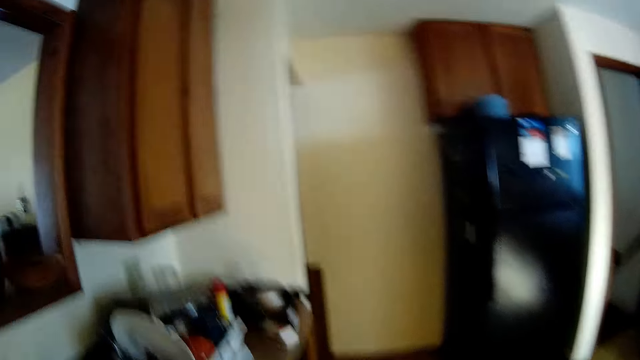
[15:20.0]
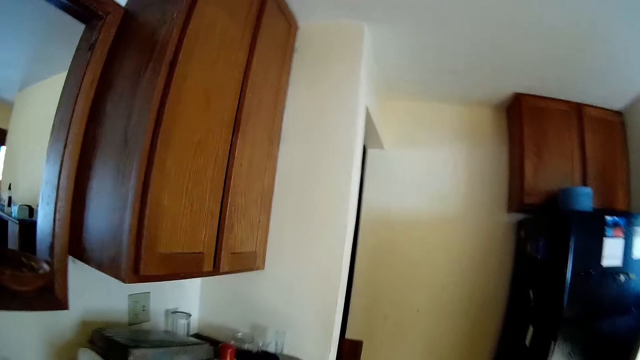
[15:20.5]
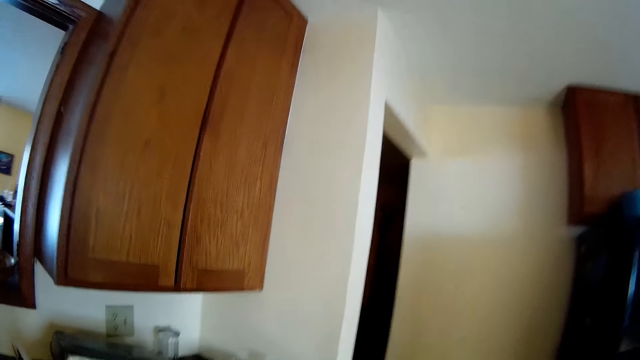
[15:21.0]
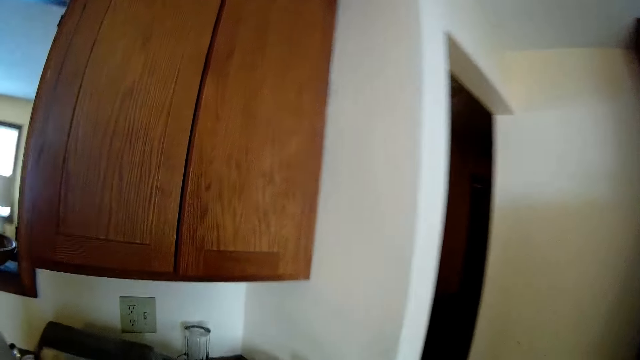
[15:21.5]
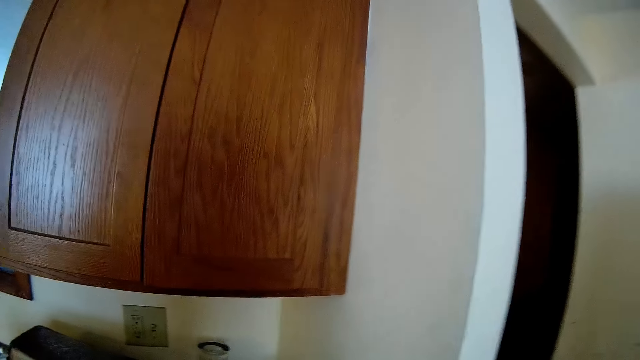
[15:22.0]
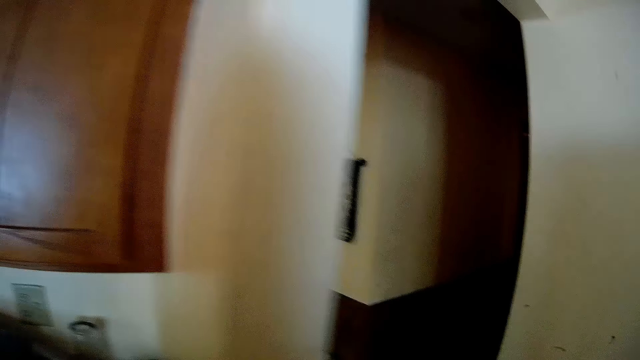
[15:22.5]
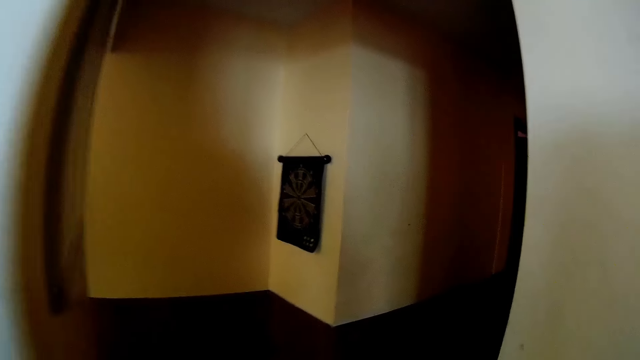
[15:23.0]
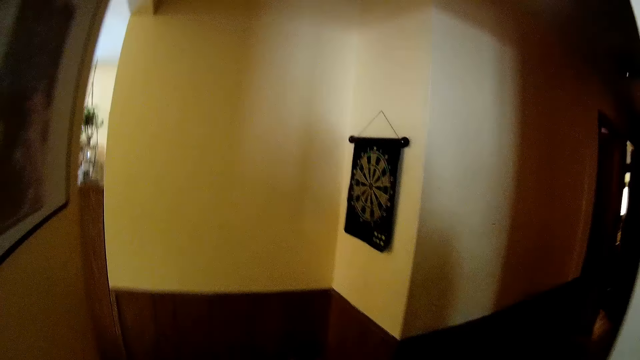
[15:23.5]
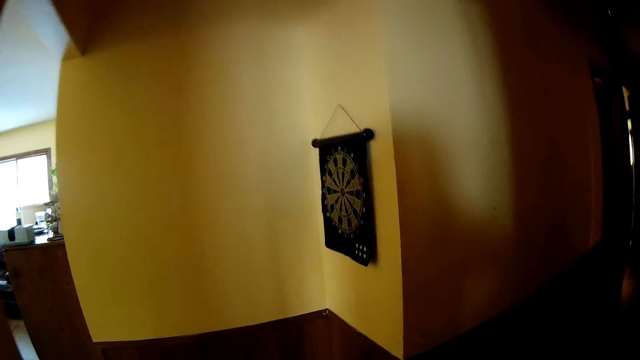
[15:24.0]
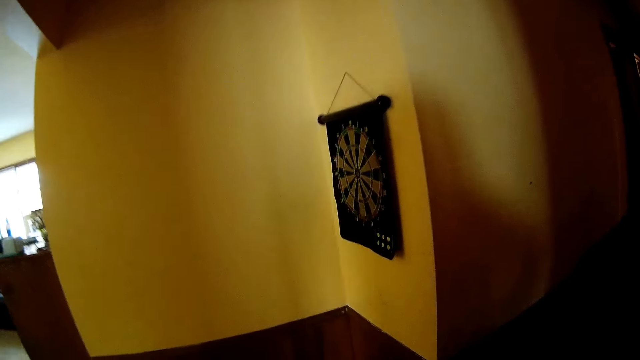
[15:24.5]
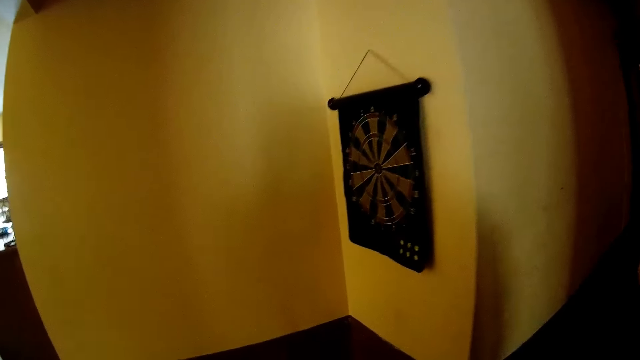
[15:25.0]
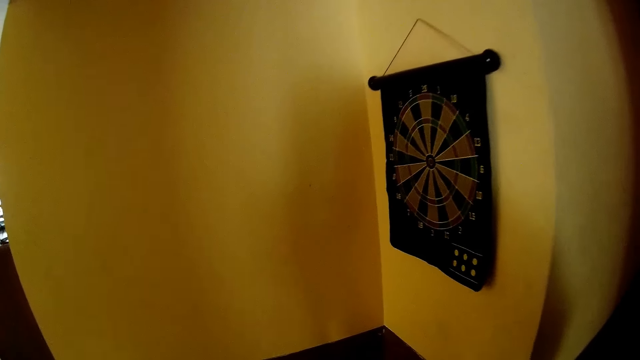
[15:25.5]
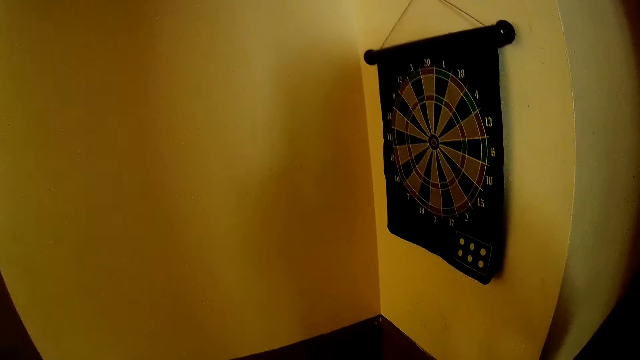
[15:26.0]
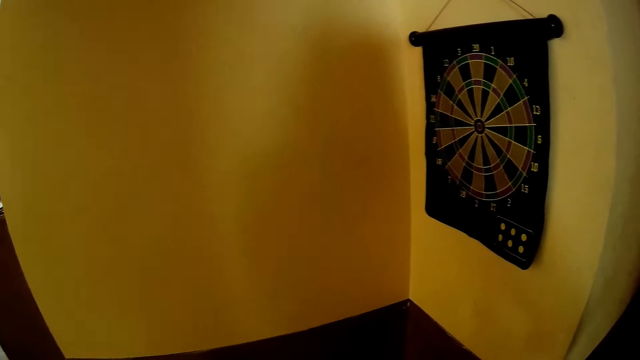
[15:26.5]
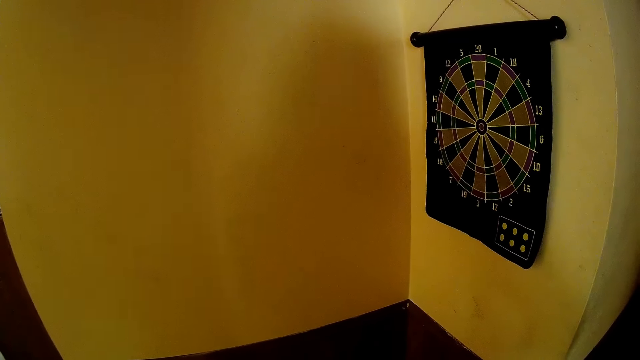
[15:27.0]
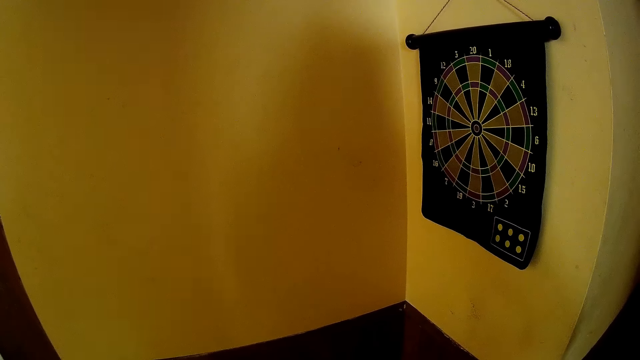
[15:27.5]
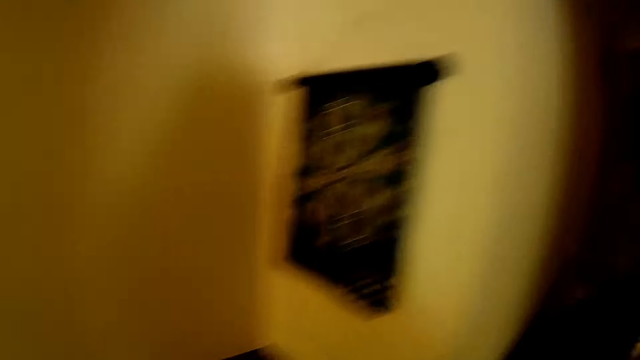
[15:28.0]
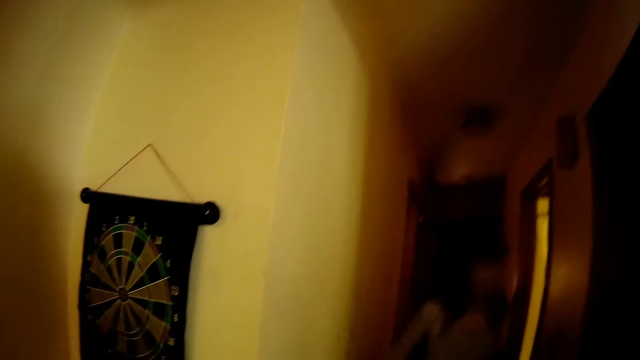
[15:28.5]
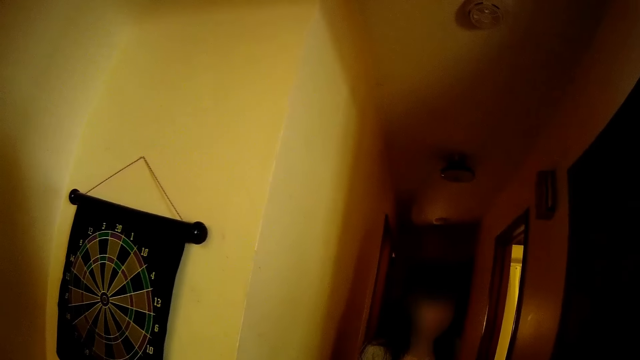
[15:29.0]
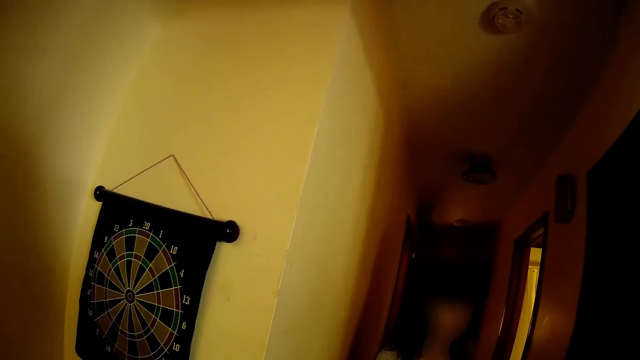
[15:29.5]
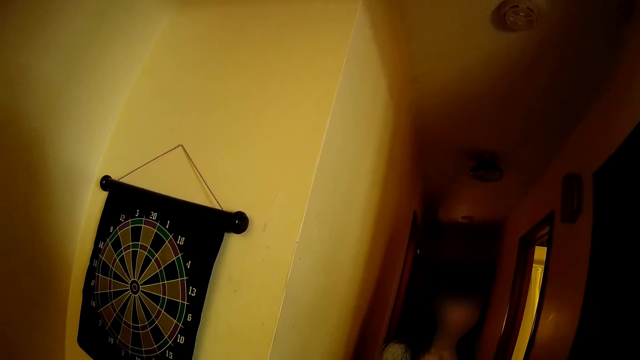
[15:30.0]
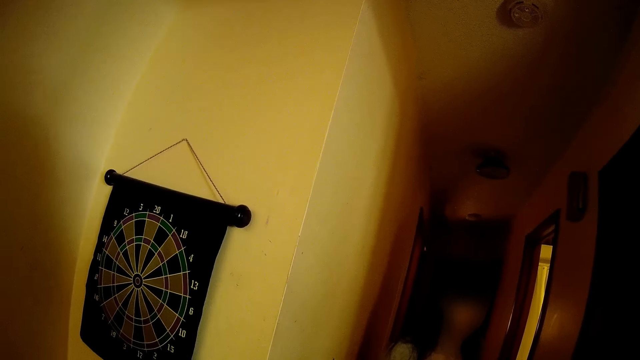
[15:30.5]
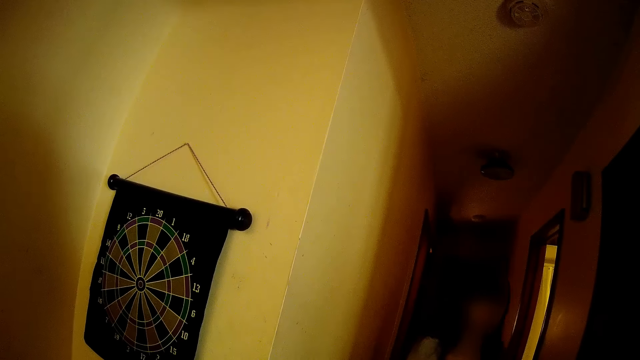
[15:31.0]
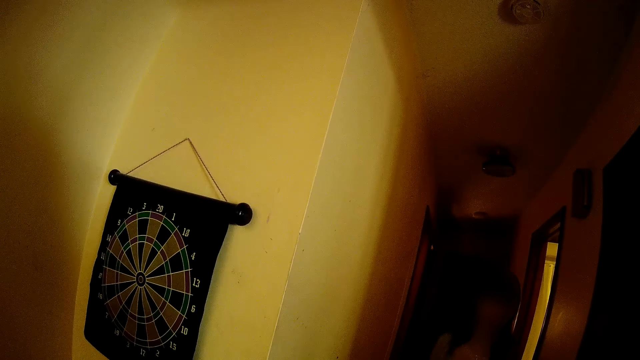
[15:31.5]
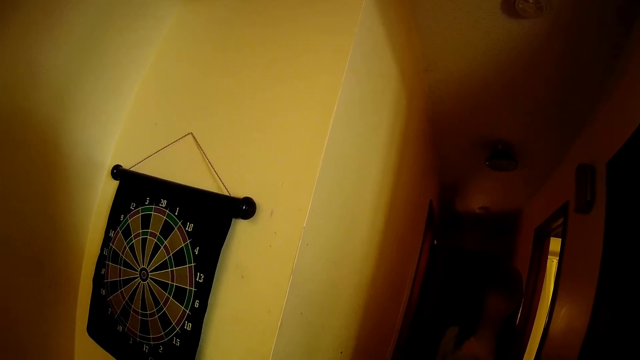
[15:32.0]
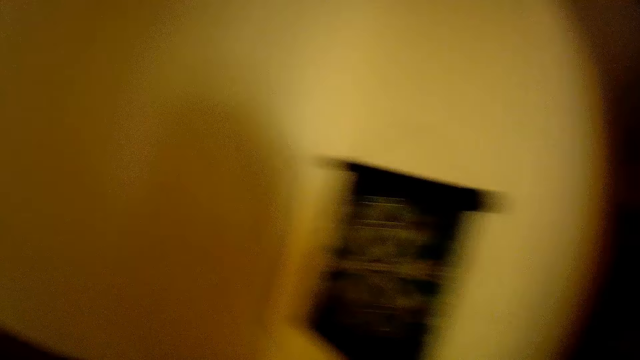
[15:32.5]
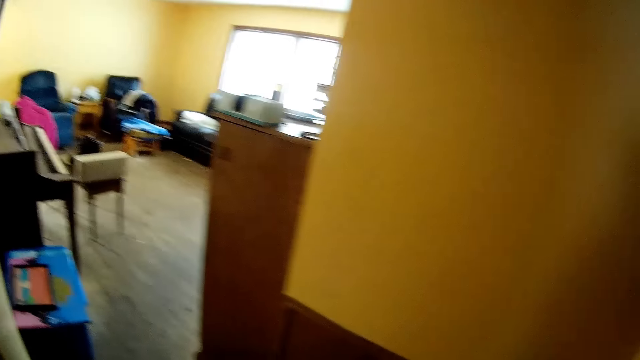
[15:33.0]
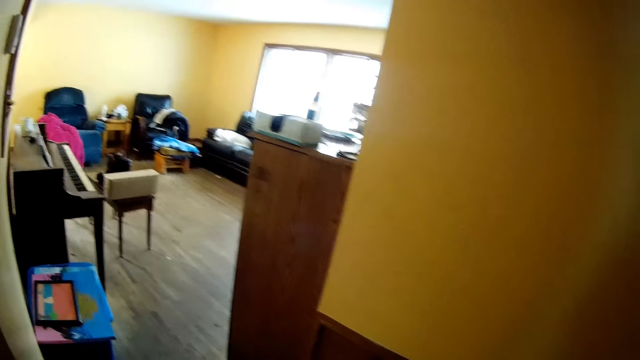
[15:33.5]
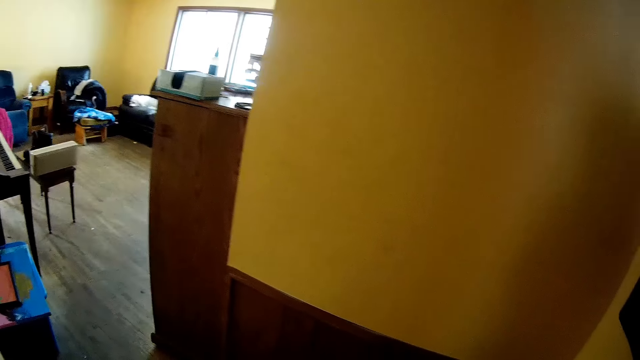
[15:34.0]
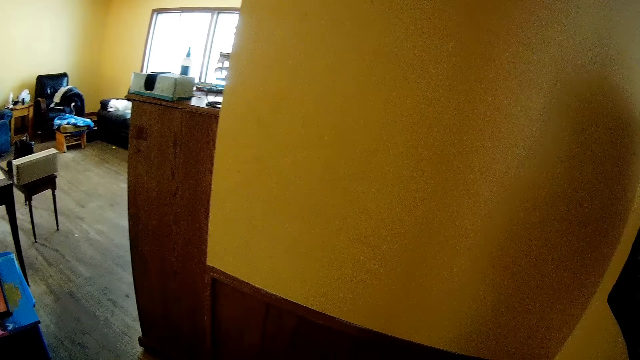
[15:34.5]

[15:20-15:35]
The camera wearer walks to a corner in the passage. They walk around. They look around. The woman walks towards the camera wearer.

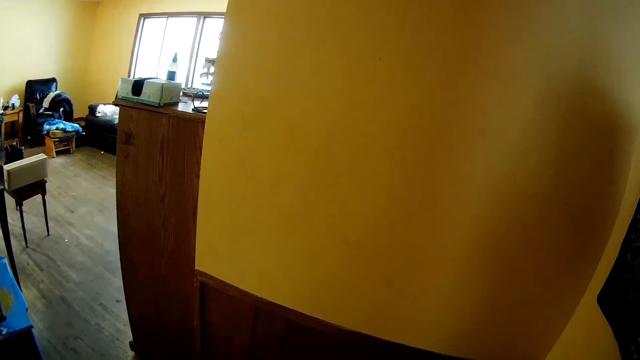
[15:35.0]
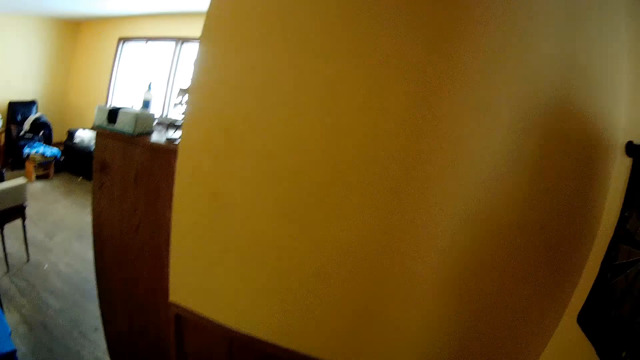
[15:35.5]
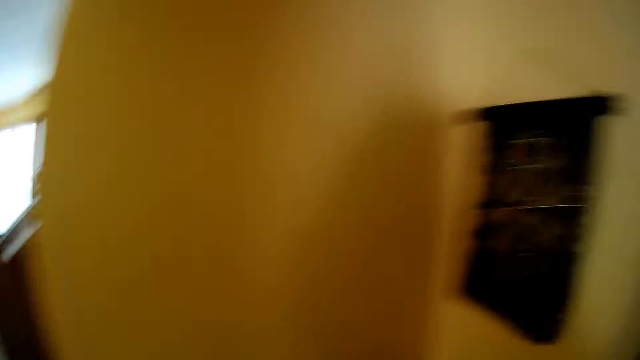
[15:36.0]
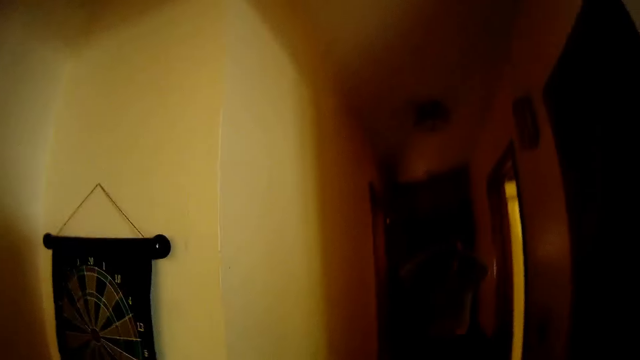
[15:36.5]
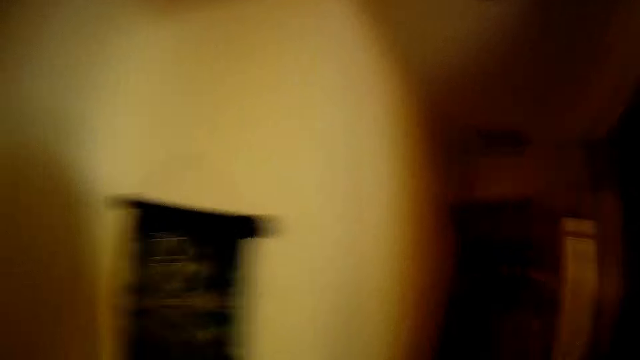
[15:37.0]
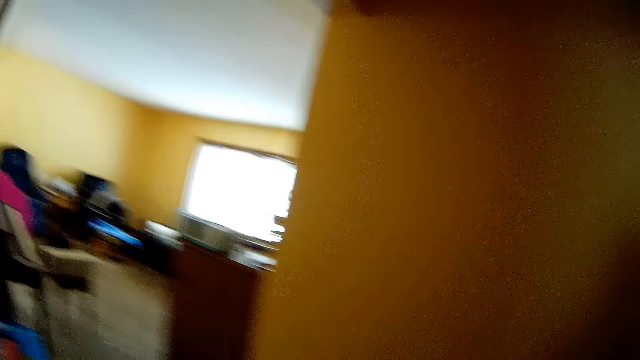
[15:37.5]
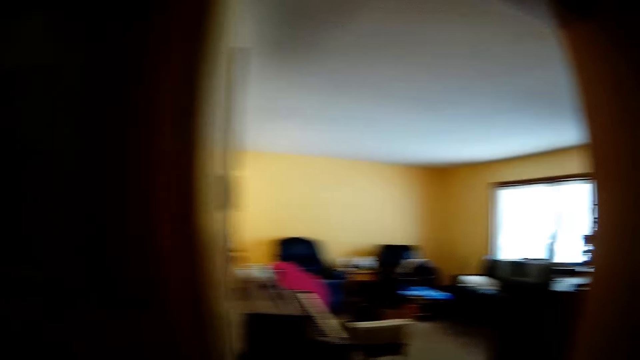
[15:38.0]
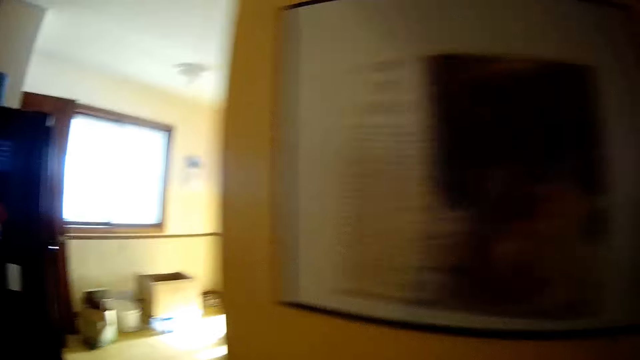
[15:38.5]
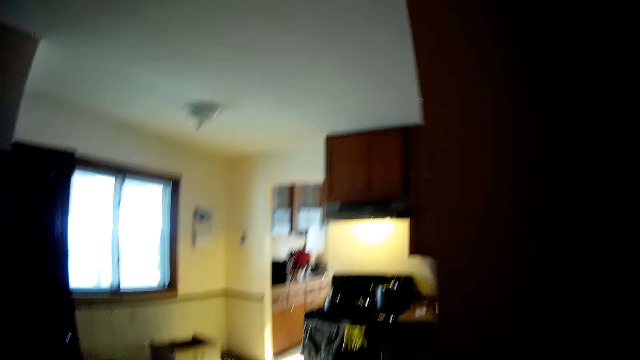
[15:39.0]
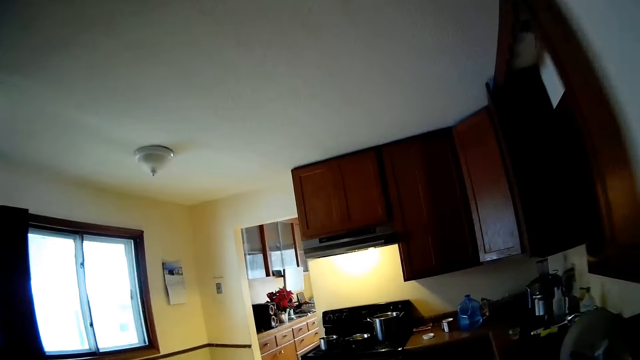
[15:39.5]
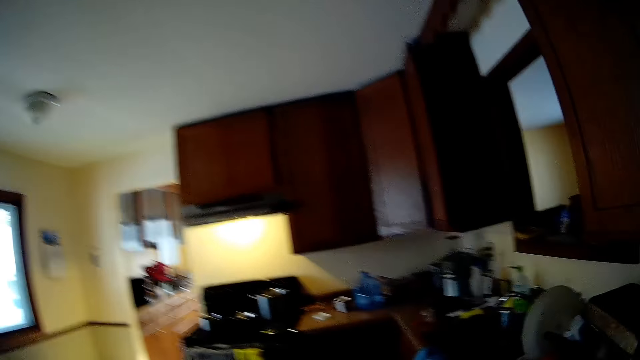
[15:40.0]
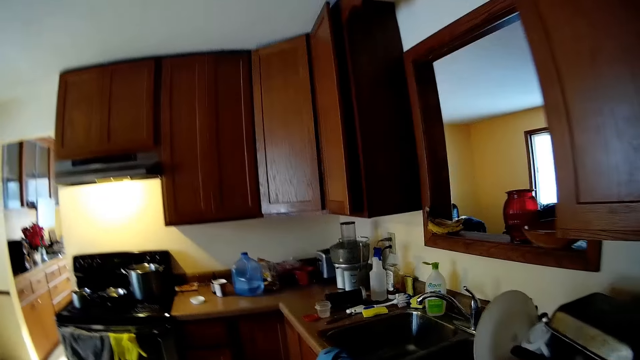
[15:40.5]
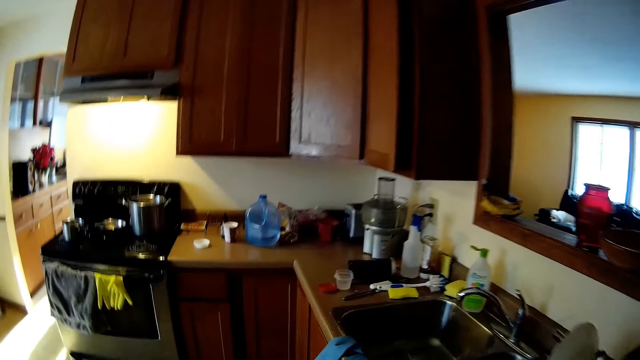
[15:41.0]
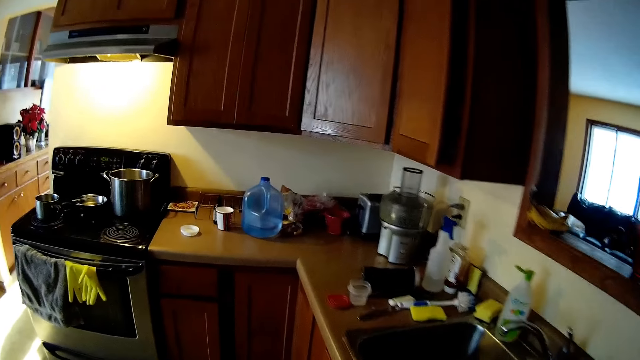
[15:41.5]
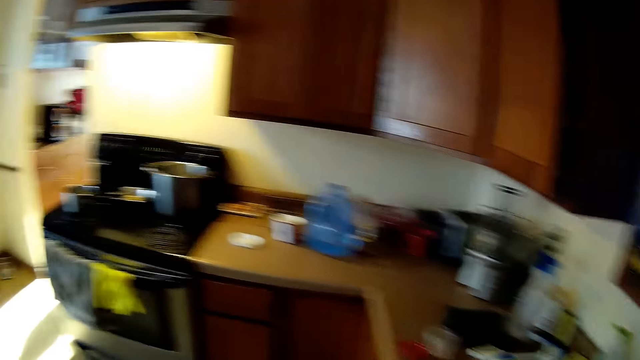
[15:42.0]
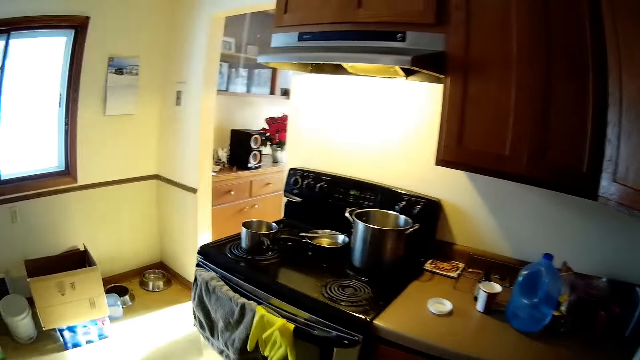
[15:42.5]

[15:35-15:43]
The camera wearer walks into the kitchen. They walk around.
